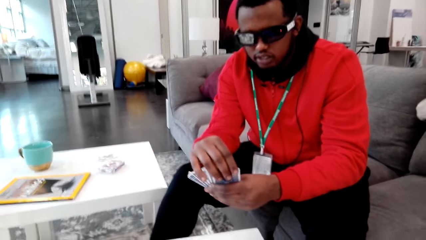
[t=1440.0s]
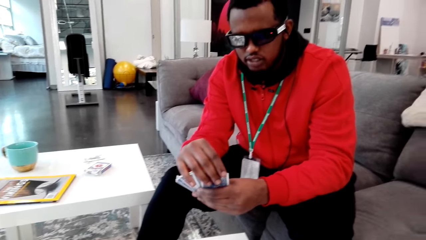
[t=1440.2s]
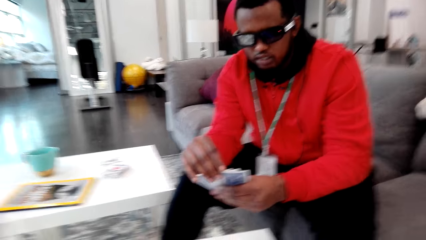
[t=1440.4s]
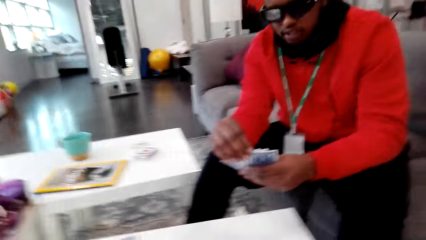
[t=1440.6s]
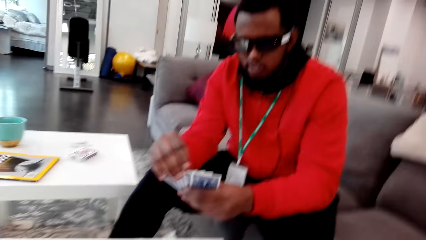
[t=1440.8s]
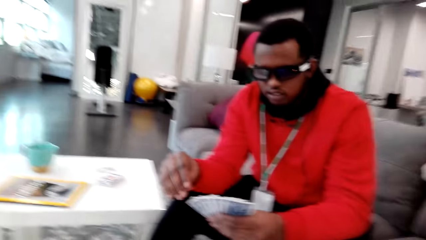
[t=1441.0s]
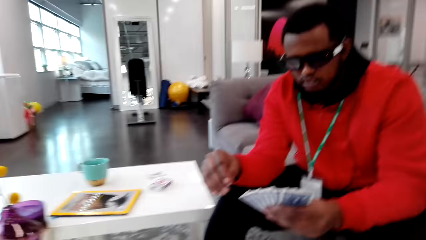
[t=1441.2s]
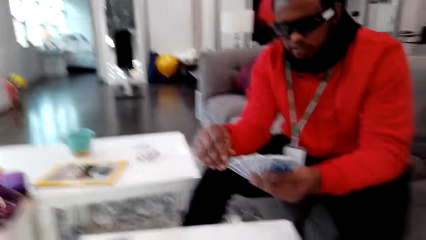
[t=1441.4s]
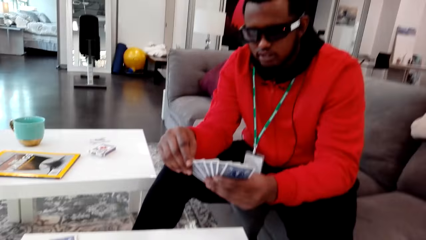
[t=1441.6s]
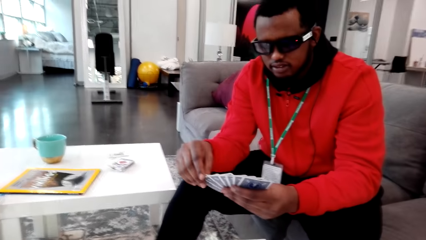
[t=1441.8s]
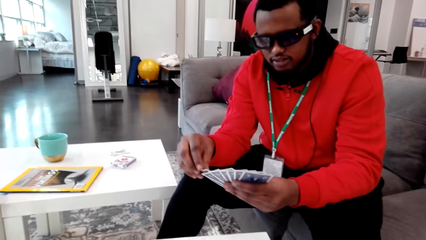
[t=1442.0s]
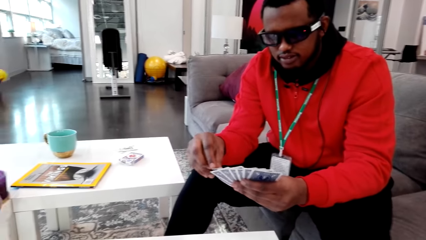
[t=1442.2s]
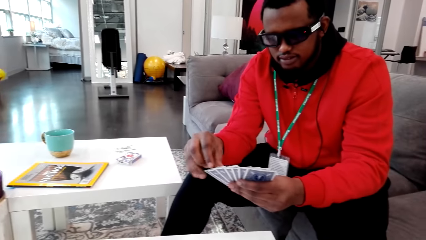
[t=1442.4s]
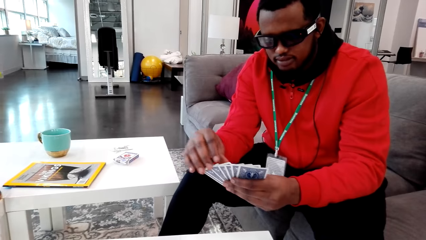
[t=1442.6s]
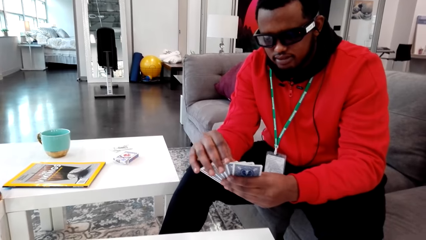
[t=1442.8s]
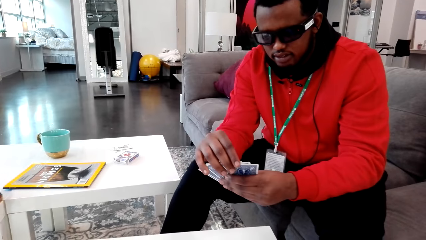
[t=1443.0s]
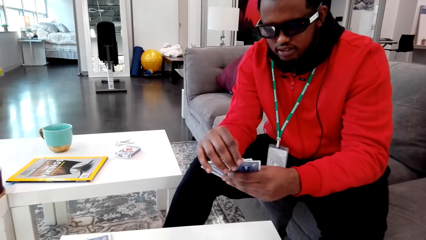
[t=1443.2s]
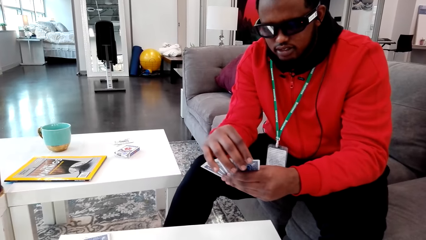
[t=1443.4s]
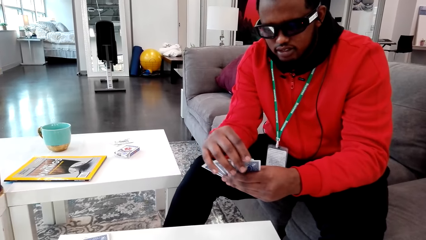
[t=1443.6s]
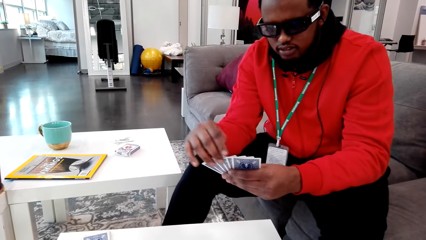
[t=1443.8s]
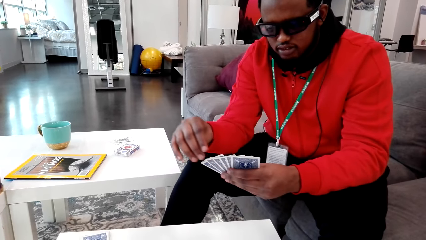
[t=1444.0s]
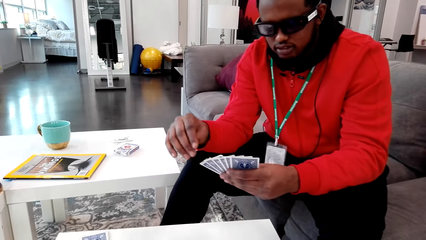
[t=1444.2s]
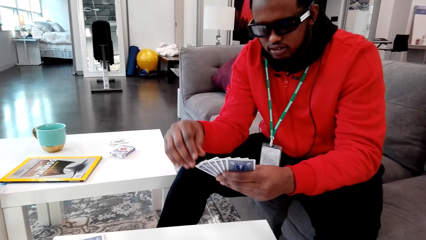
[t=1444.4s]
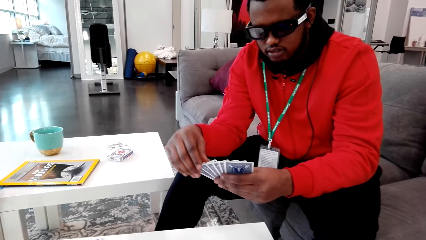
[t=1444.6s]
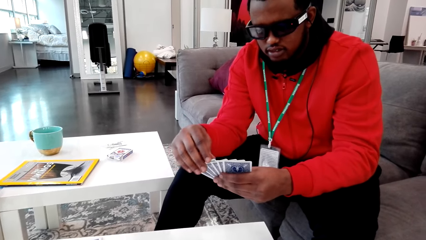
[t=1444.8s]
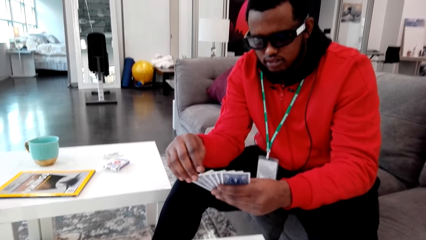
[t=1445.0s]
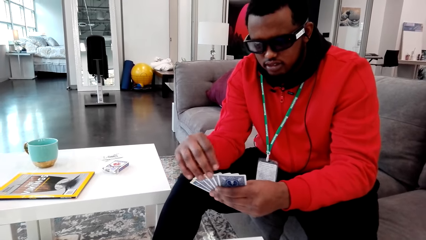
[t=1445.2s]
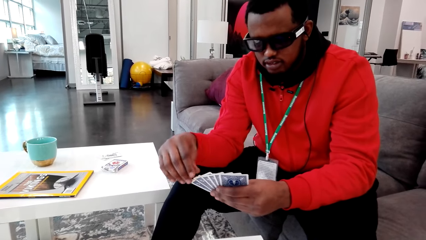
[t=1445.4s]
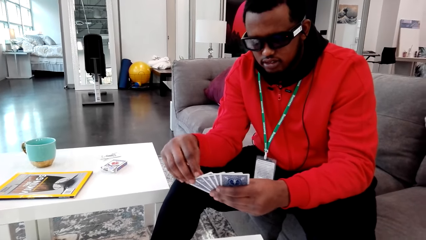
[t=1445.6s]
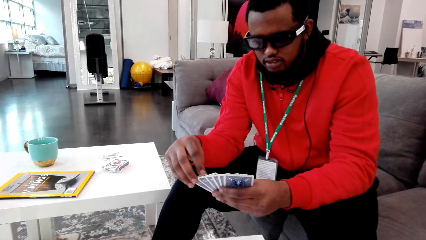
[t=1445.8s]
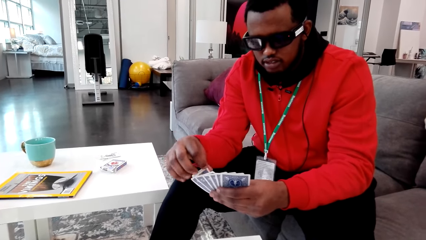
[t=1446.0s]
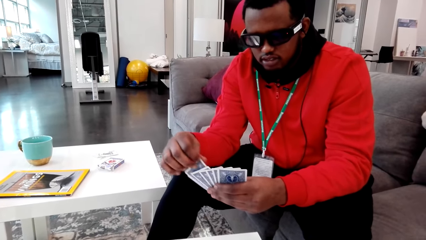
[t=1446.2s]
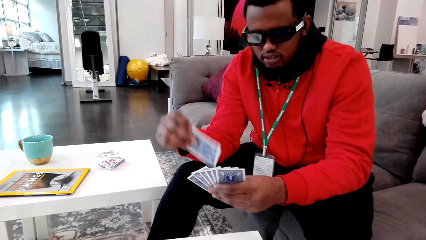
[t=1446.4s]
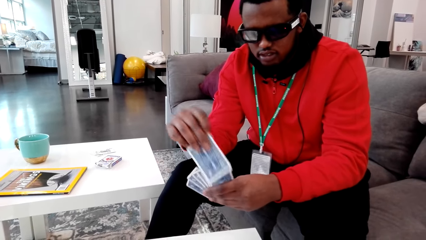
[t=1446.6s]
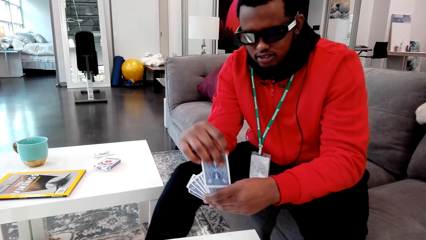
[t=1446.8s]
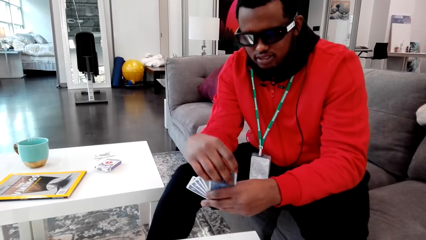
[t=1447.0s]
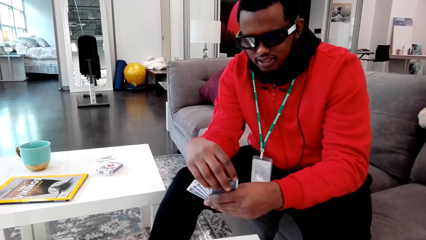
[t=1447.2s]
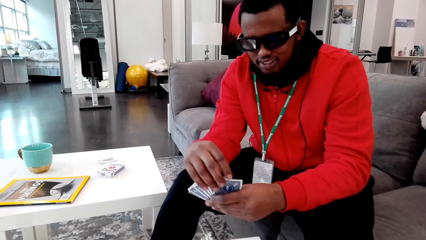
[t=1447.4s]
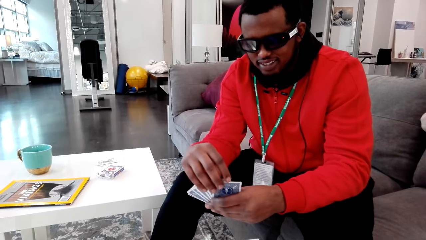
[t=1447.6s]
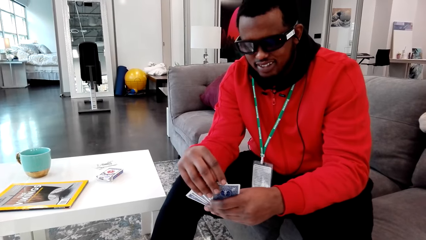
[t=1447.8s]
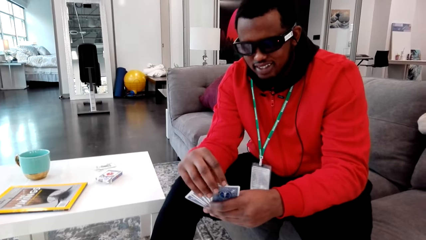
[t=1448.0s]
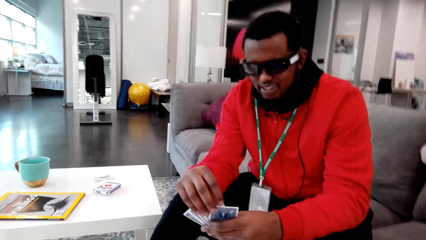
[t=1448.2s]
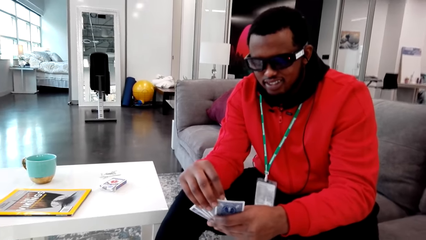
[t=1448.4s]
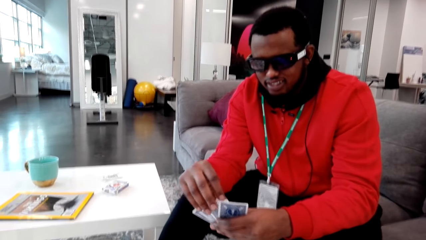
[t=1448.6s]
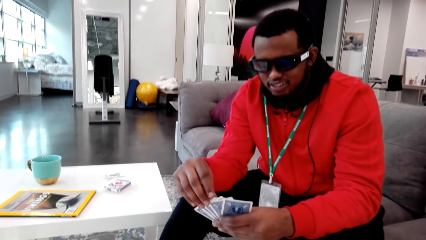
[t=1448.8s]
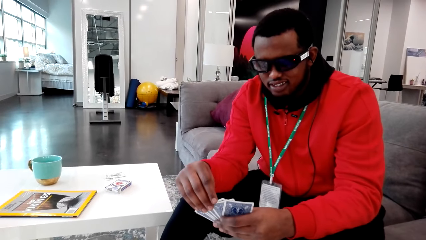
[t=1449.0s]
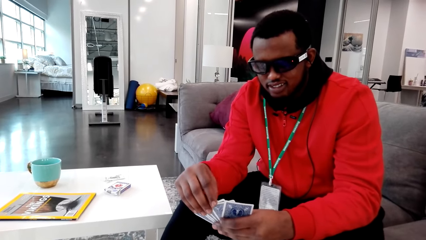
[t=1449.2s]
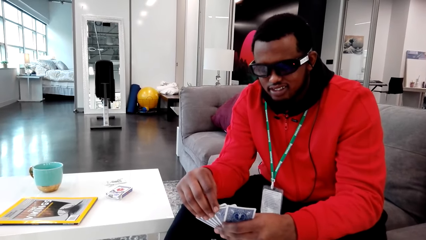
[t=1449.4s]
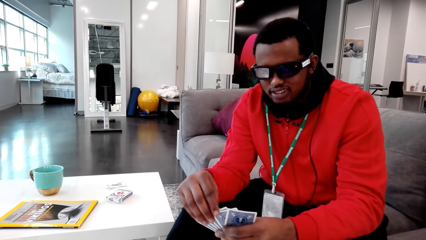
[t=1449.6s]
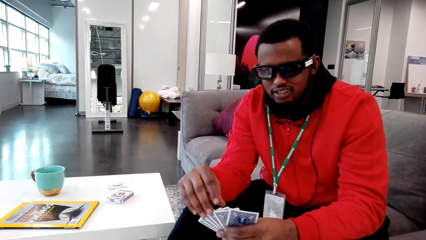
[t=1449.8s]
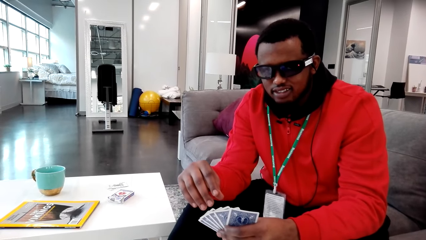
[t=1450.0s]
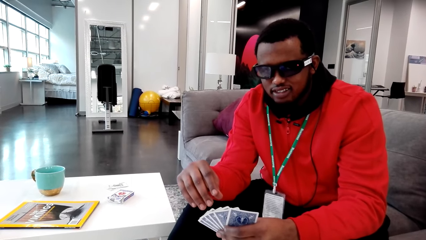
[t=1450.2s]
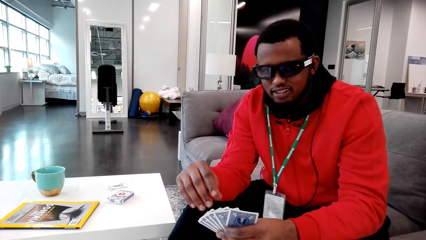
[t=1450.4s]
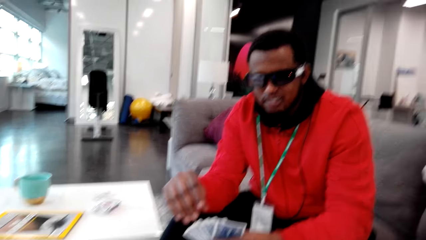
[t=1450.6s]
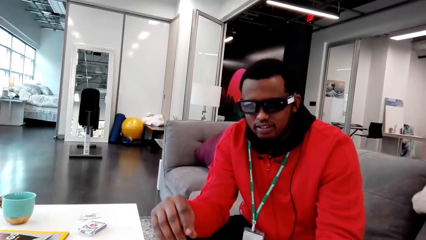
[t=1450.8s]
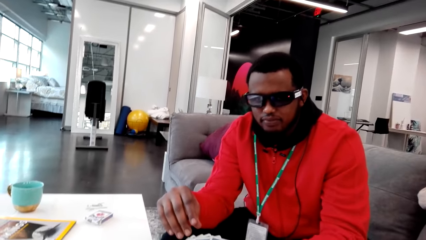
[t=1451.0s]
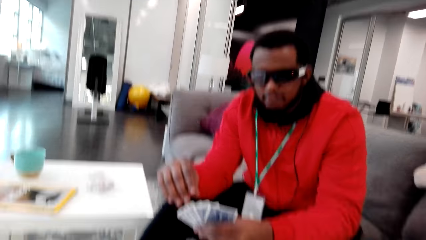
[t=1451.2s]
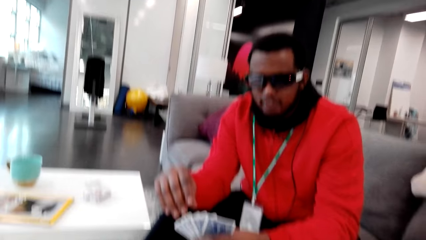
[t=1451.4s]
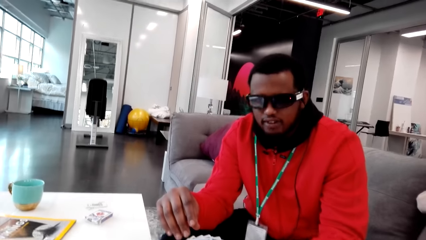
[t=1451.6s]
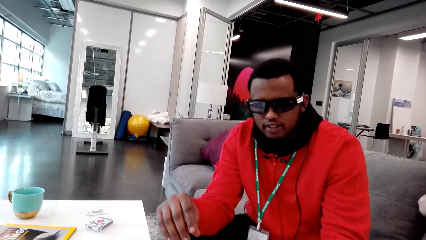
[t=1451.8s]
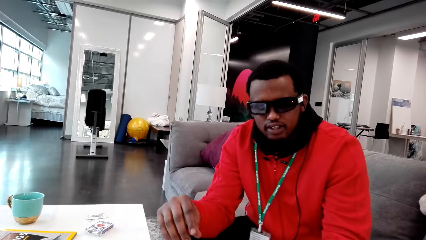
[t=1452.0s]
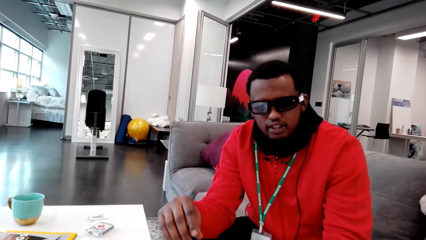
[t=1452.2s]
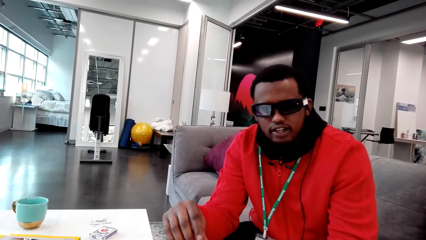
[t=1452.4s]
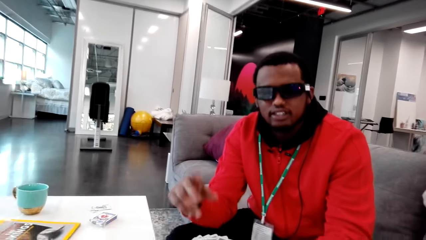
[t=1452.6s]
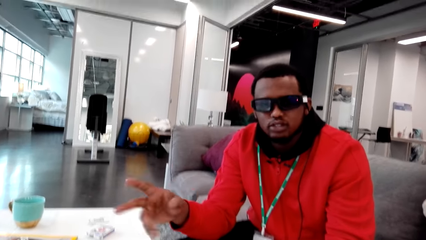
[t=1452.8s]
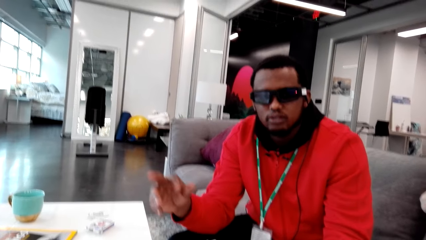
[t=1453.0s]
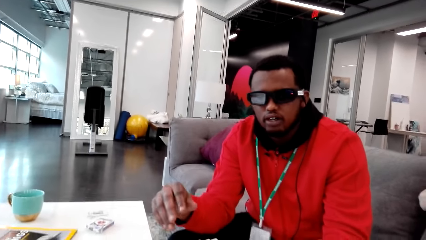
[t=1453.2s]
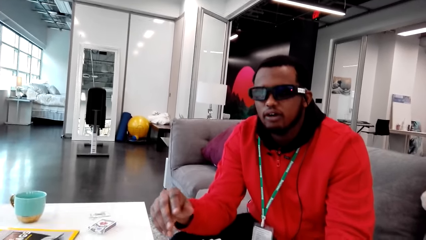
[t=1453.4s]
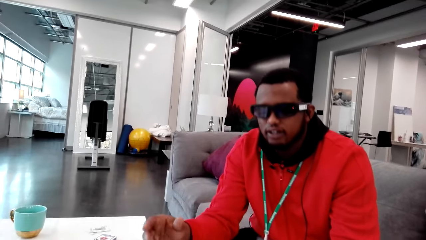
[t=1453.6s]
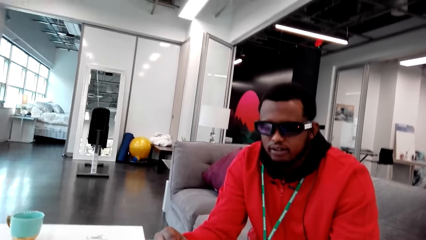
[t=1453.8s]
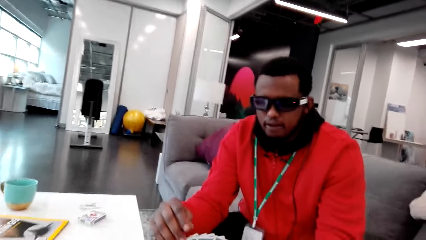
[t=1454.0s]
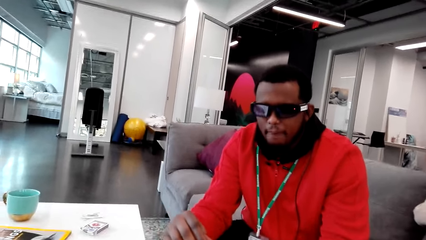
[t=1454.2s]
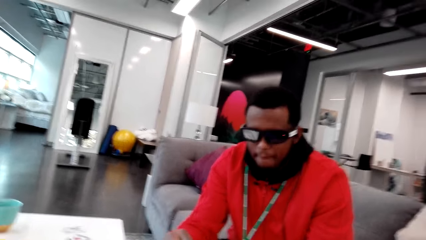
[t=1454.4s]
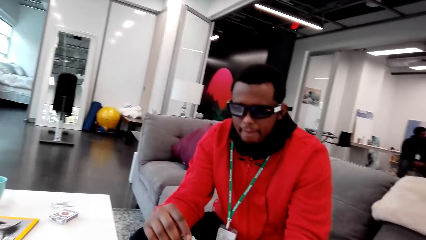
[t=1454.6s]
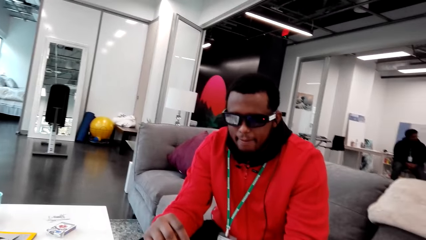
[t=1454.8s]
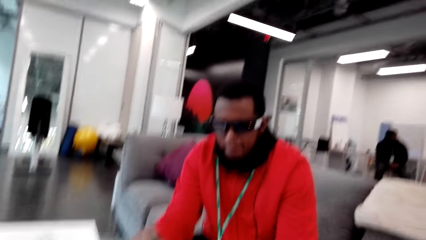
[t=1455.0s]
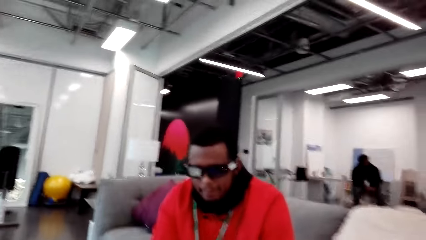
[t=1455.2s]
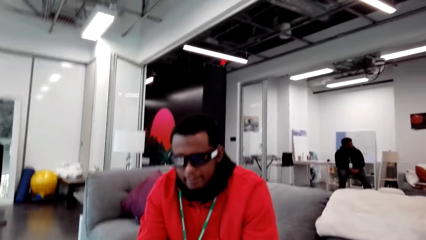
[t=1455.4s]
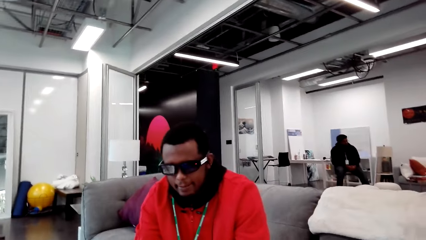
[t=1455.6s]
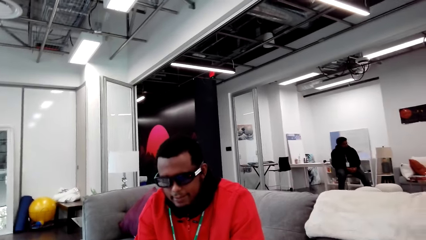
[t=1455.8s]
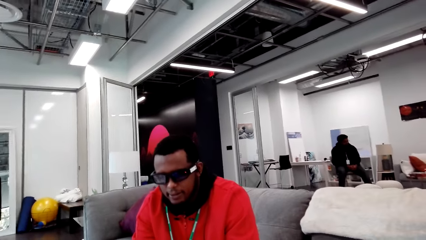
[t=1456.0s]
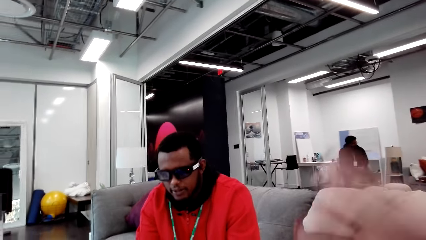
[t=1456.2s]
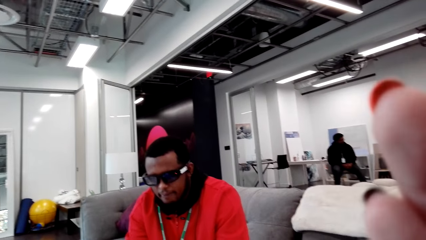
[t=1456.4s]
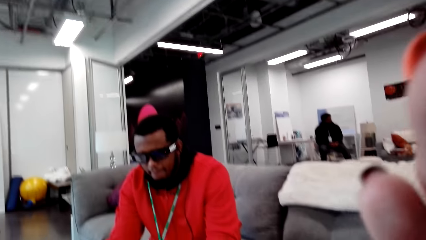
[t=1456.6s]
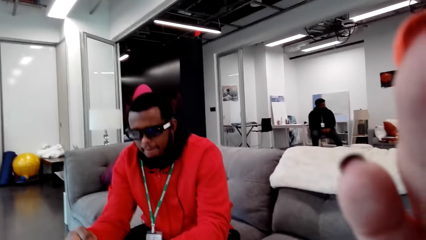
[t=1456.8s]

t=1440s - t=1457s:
The camera wearer talks to a man. The man arranges his cards.
